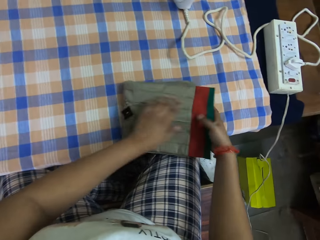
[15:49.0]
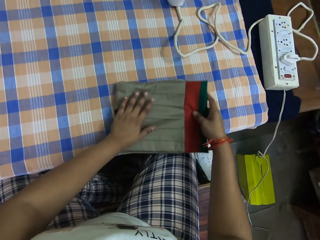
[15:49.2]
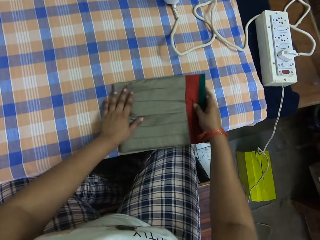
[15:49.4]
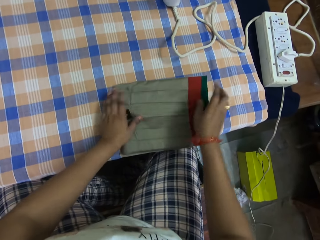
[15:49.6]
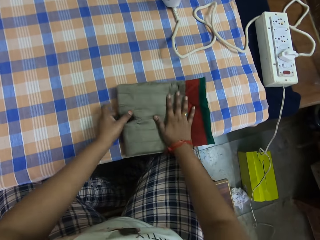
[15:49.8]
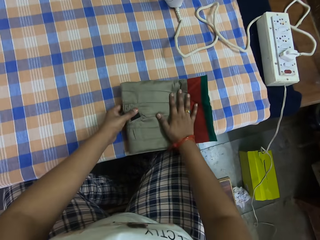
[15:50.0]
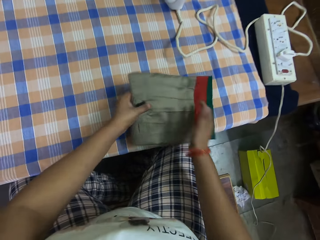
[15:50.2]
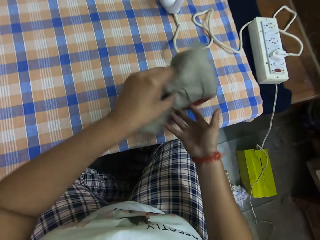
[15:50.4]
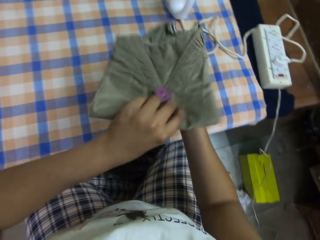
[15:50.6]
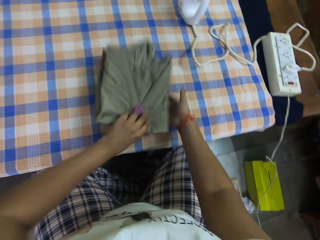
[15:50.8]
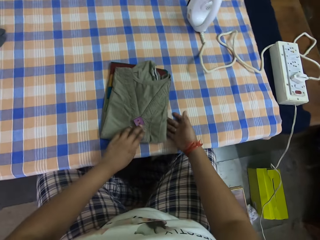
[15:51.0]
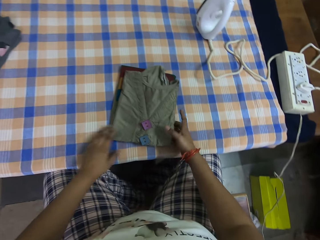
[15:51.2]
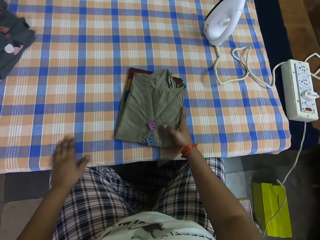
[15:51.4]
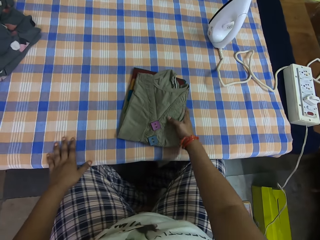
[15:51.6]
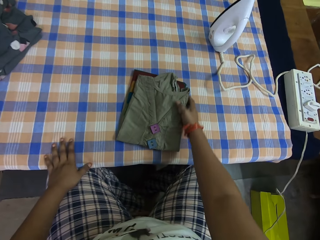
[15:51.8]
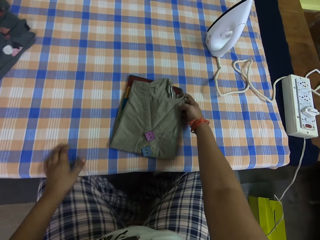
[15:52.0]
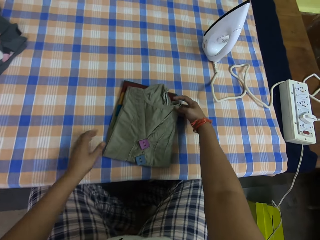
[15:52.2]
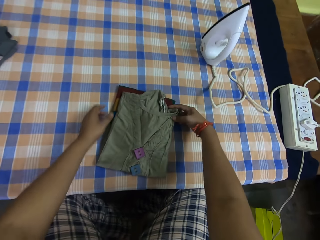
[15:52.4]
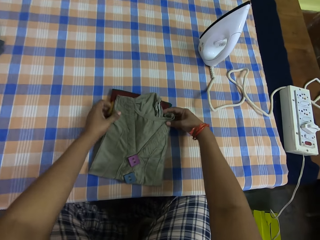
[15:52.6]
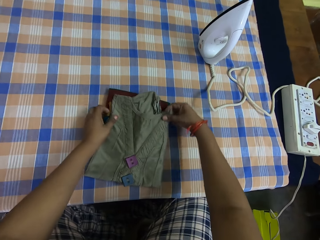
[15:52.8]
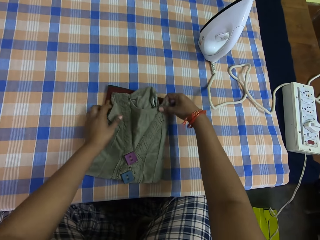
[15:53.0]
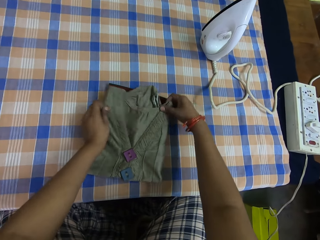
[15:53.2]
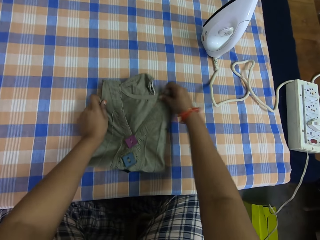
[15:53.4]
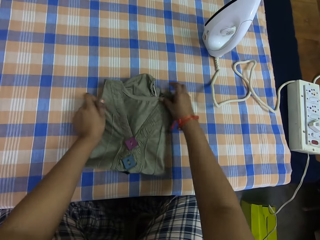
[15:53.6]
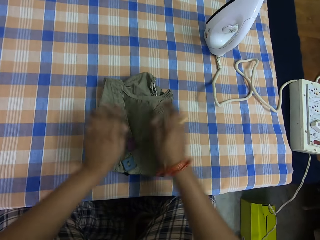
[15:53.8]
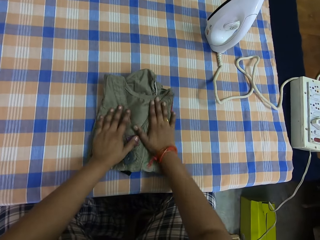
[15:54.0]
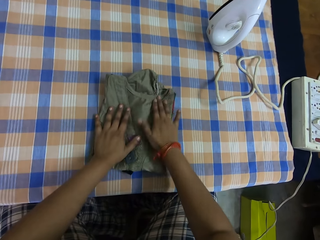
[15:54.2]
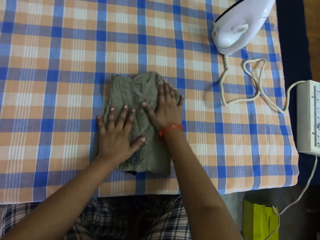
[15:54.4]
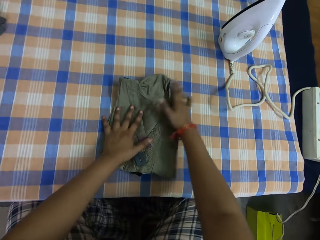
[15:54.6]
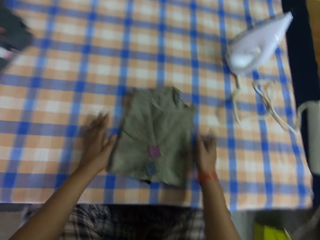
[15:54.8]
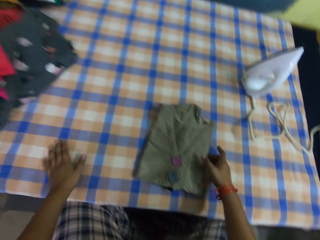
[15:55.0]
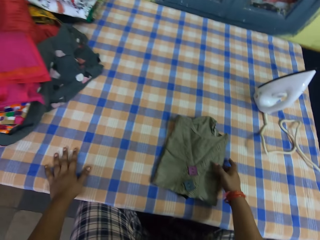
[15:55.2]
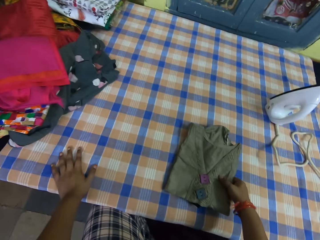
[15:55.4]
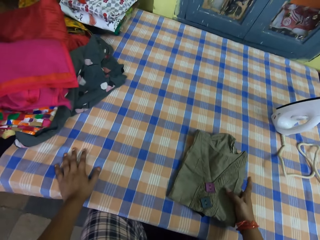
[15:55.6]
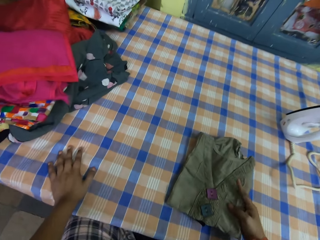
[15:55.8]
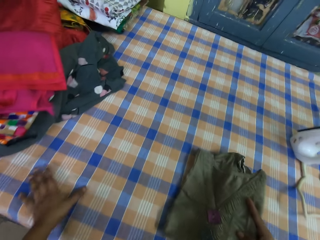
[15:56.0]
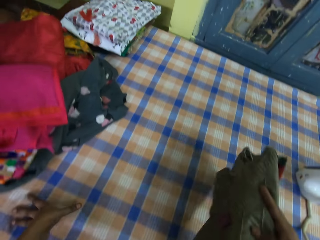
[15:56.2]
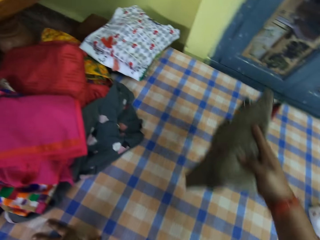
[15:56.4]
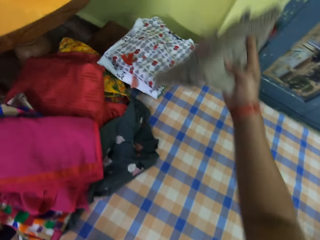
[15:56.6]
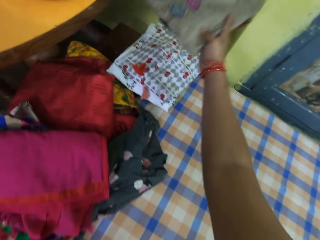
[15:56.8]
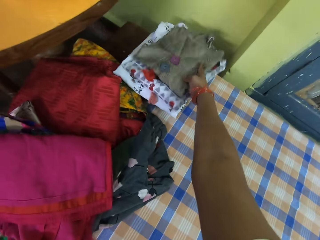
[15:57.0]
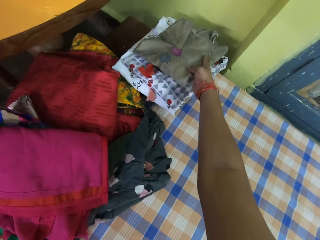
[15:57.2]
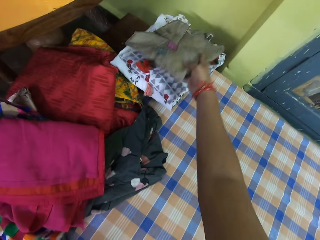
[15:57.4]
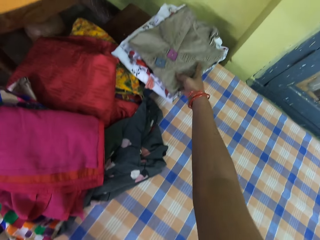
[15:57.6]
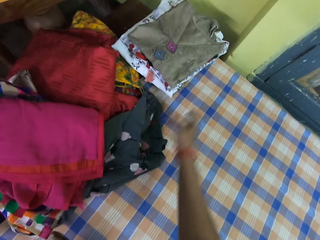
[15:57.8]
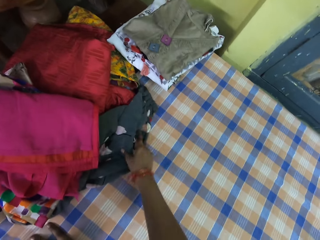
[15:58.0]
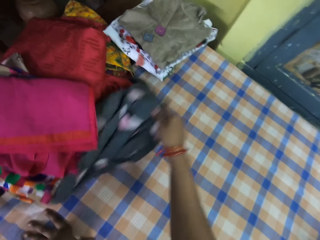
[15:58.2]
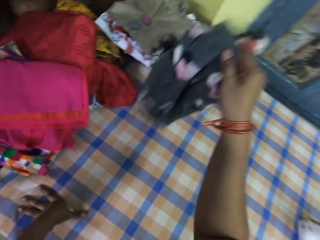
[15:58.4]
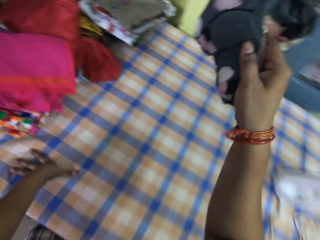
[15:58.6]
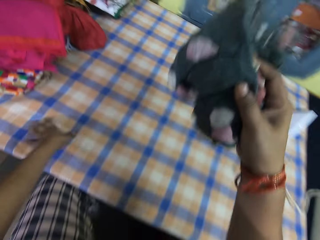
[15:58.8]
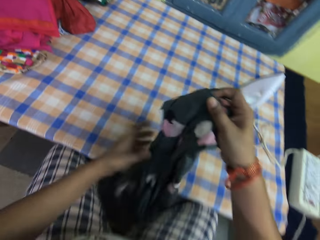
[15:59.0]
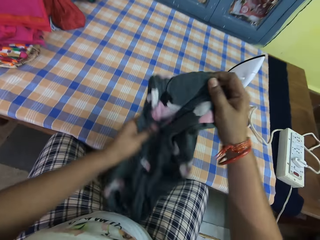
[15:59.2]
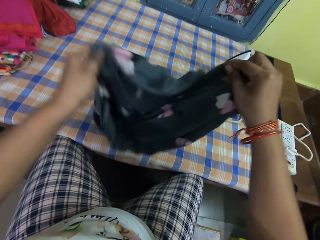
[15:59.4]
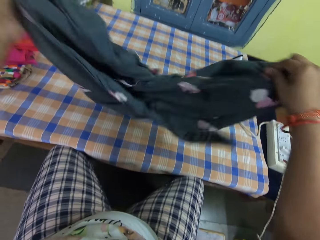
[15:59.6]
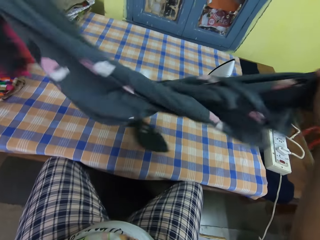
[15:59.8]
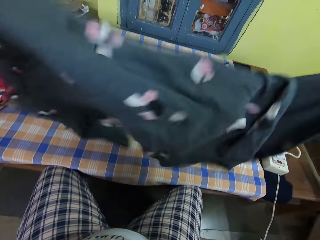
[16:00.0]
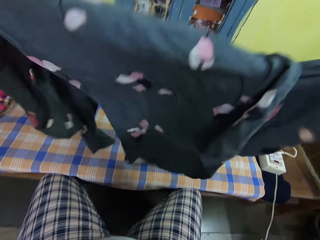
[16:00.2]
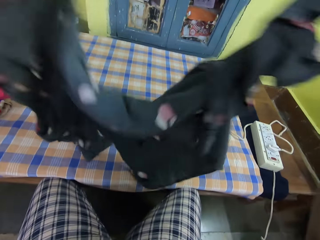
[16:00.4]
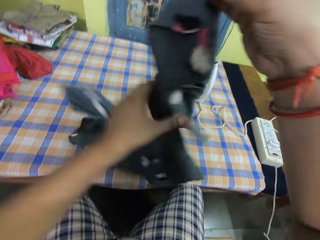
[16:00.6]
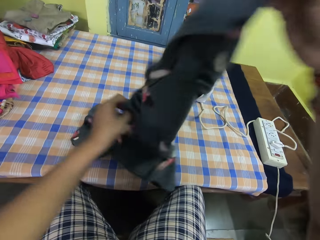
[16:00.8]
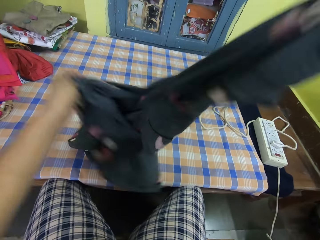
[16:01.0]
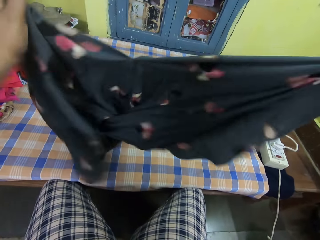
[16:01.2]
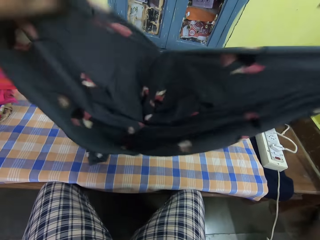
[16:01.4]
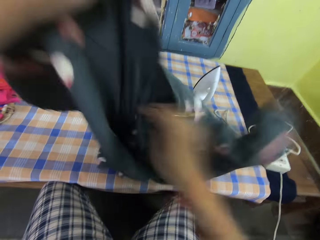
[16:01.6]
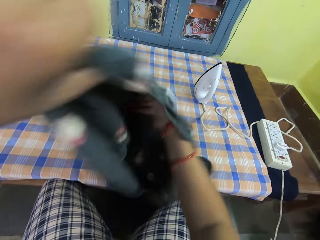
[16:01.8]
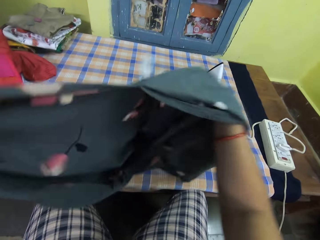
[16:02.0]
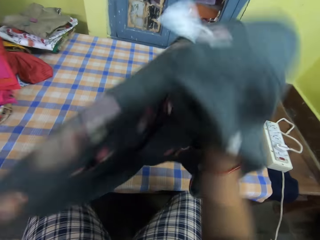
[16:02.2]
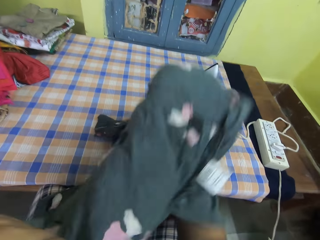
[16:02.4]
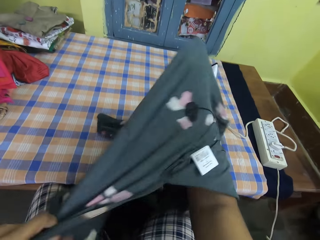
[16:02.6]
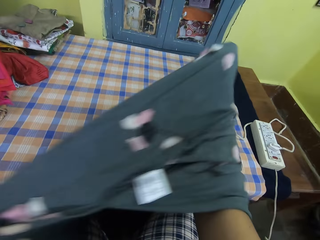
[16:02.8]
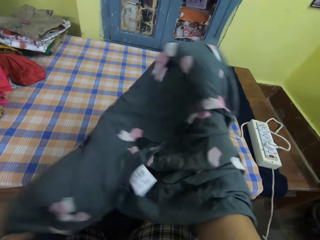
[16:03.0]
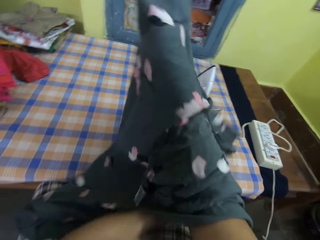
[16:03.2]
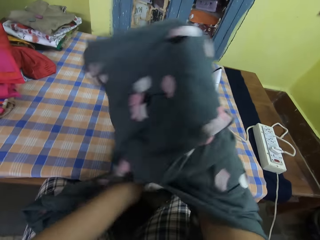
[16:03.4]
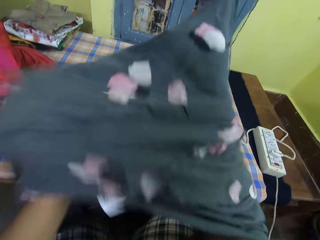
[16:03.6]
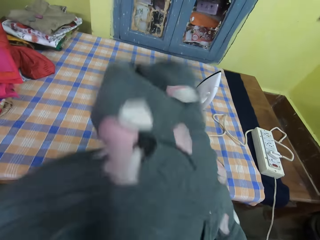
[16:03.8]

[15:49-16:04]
The camera wearer stretches the cloth. He lifts the cloth. He drops the cloth on the table. He looks around. He holds the cloth. He stretches the cloth. He looks around. He stands up. He lifts the cloth. He drops the cloth on top of others. He lets go of the cloth. He picks a cloth from the table with his right hand. He sits down. He holds the cloth with both hands. He stretches the cloth. He adjusts the cloth with both his hands.

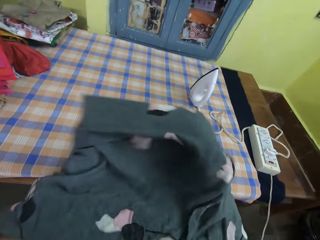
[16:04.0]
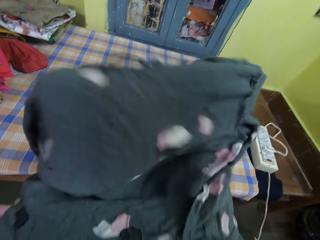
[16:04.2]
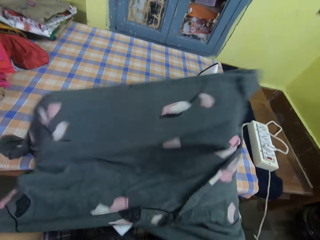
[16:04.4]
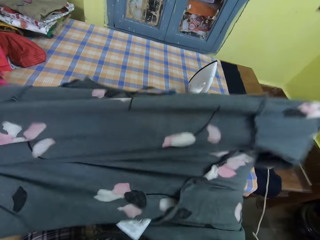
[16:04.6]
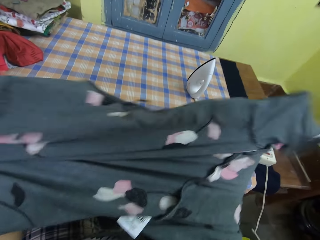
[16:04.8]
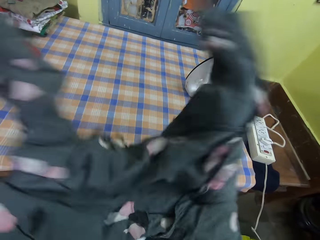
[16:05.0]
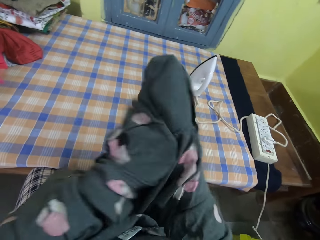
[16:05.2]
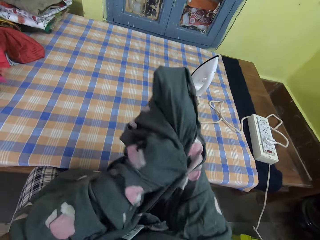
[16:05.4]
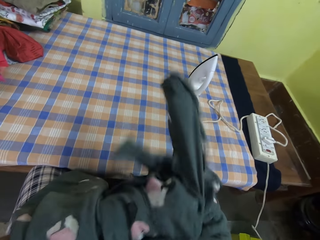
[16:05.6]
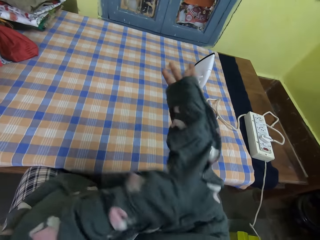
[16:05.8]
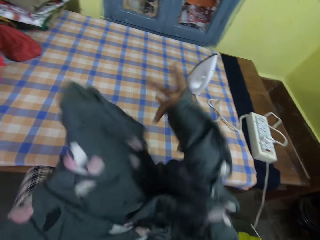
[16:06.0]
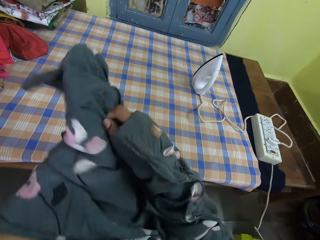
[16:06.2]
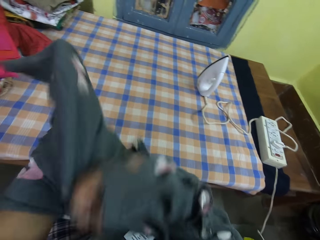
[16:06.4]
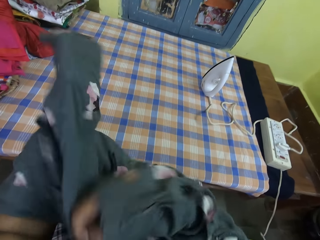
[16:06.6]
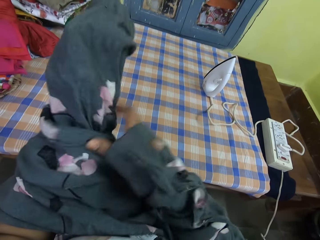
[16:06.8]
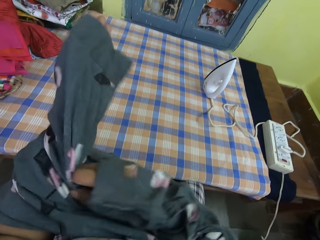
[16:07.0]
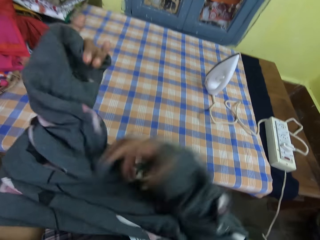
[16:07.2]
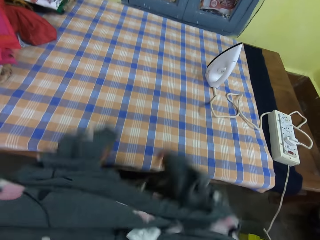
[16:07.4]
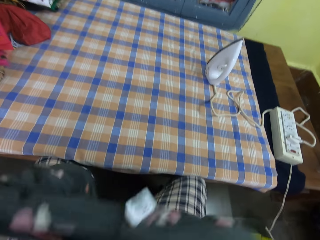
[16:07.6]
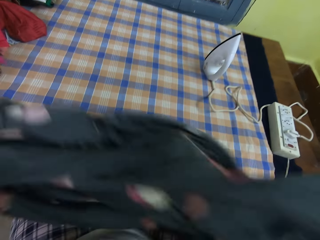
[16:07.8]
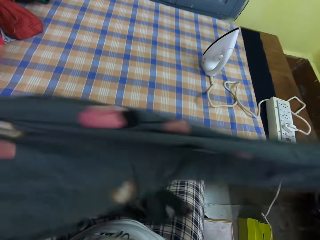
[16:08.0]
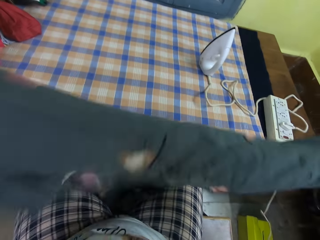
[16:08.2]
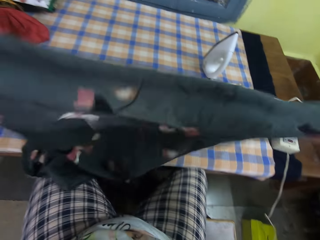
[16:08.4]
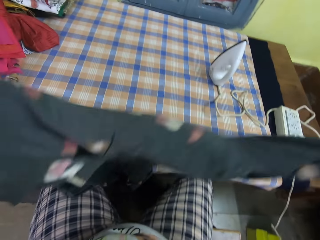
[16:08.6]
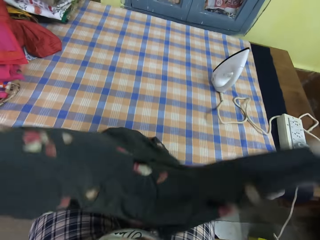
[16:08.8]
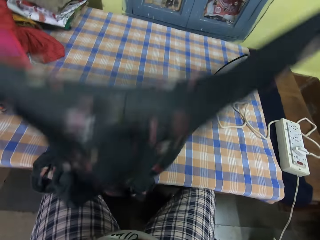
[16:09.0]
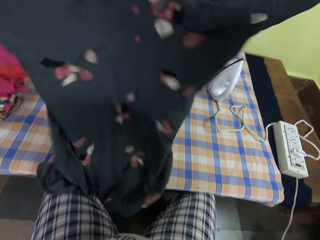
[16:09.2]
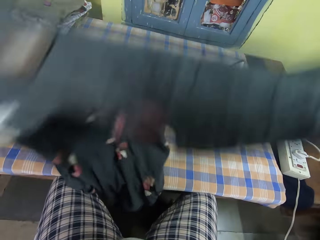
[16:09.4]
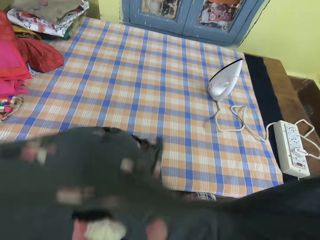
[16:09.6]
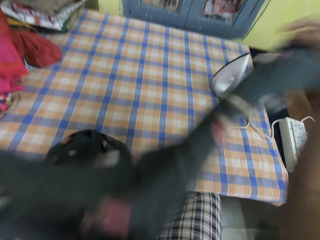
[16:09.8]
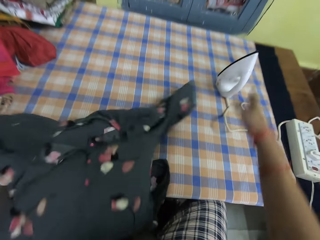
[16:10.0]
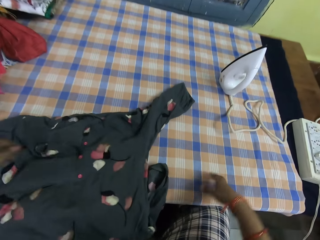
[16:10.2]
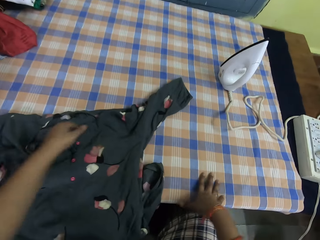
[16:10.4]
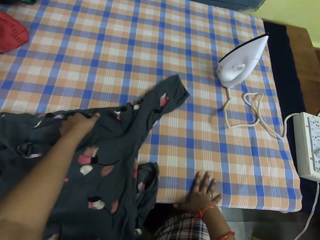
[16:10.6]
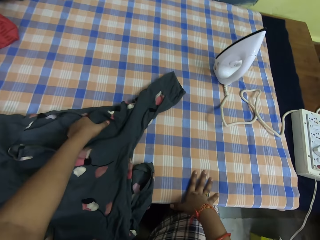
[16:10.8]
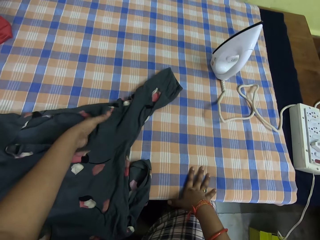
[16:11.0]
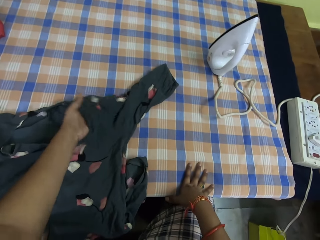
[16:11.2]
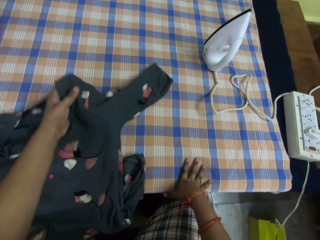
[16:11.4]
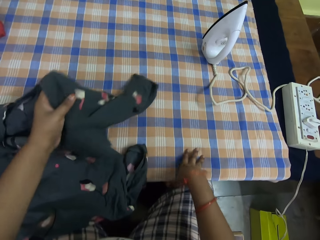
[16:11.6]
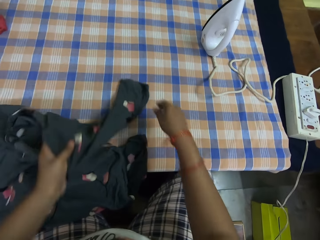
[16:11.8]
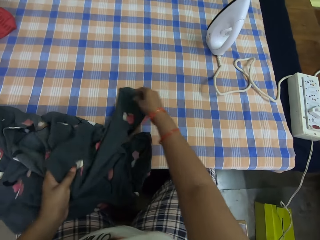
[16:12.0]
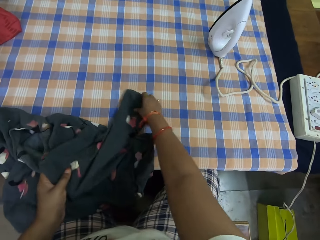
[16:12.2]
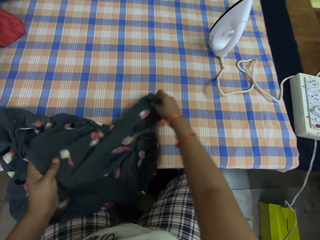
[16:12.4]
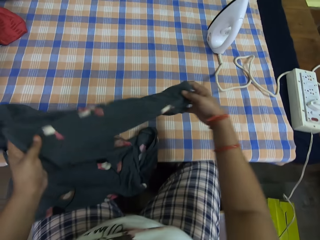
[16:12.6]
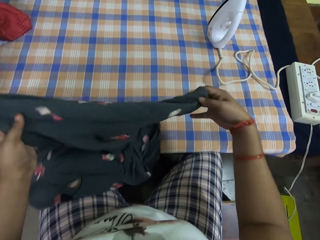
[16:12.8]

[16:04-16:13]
The camera wearer puts both hands inside the cloth. They turn the cloth. They stretch the cloth. They drop the cloth on the table. They stretch the cloth. They pull the cloth.
